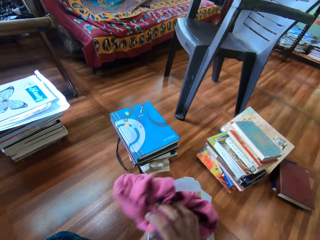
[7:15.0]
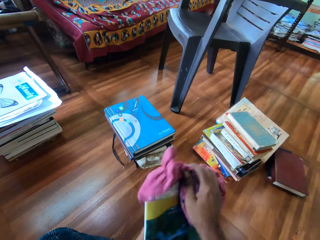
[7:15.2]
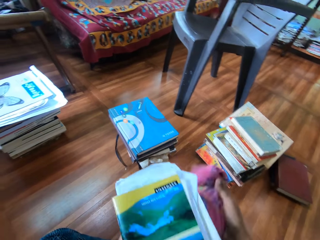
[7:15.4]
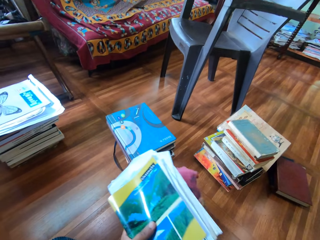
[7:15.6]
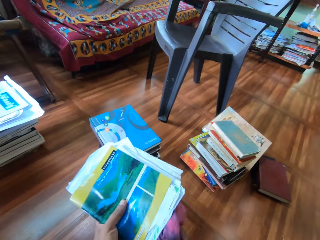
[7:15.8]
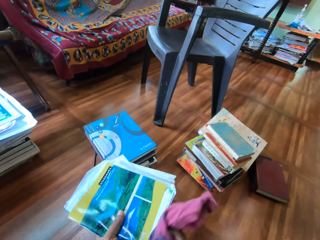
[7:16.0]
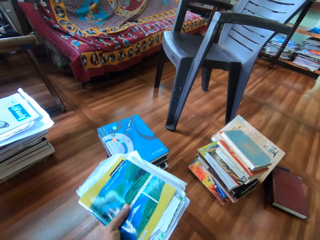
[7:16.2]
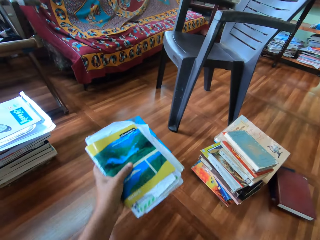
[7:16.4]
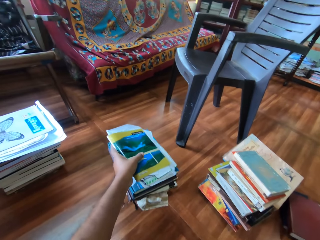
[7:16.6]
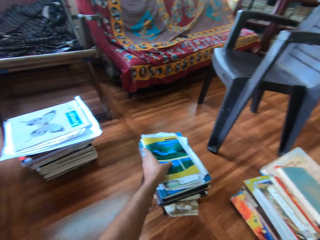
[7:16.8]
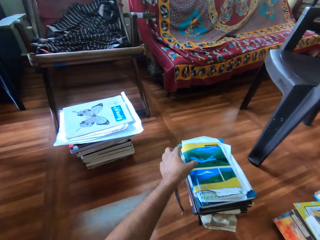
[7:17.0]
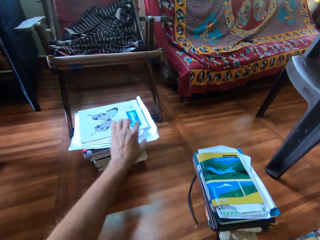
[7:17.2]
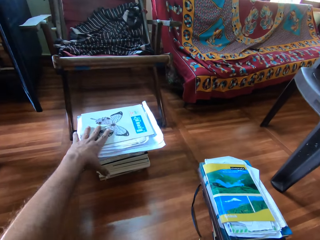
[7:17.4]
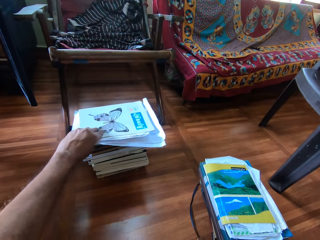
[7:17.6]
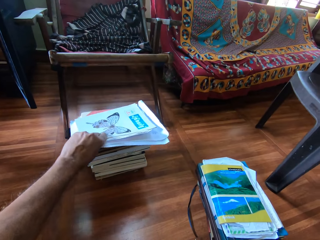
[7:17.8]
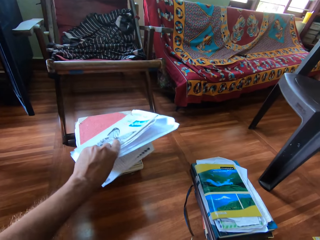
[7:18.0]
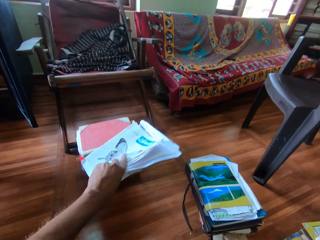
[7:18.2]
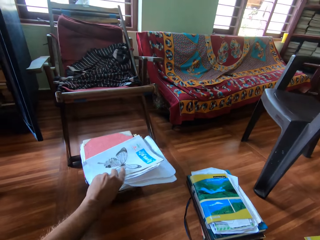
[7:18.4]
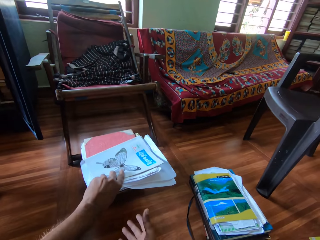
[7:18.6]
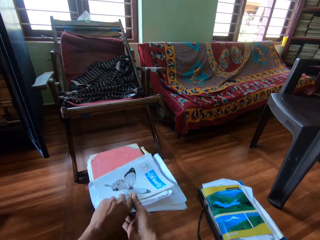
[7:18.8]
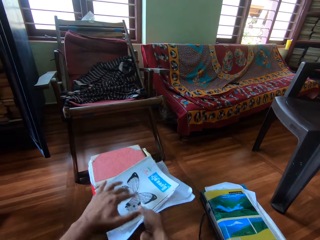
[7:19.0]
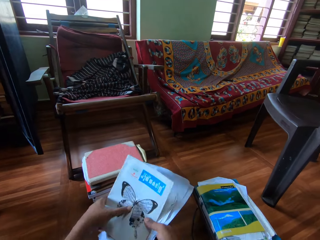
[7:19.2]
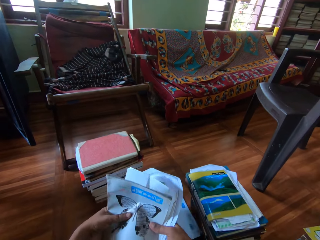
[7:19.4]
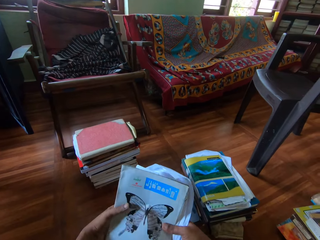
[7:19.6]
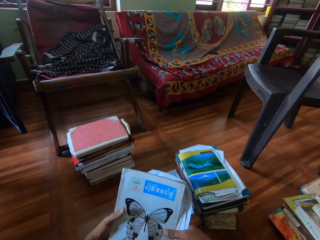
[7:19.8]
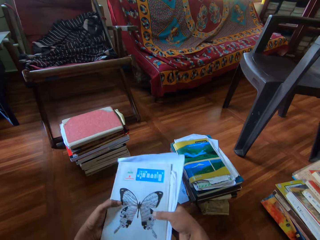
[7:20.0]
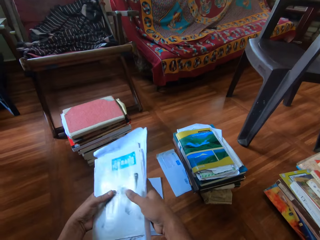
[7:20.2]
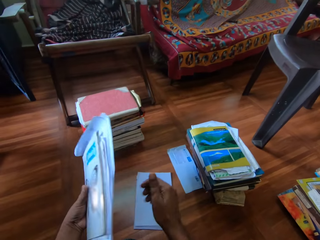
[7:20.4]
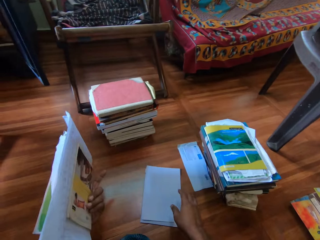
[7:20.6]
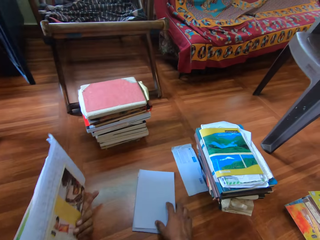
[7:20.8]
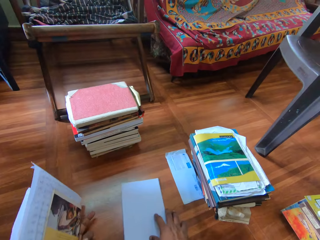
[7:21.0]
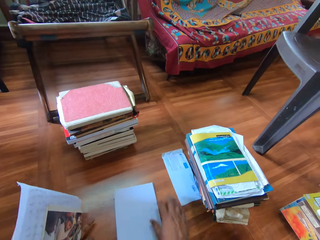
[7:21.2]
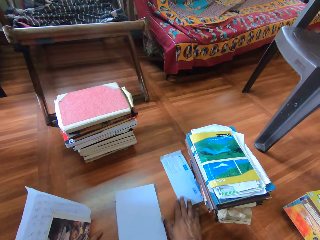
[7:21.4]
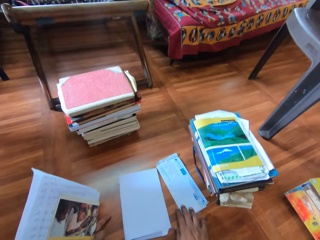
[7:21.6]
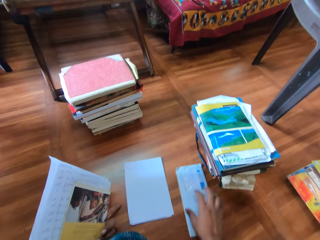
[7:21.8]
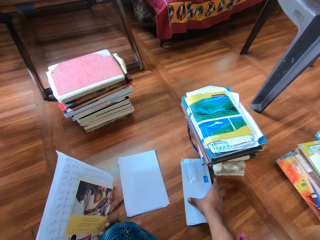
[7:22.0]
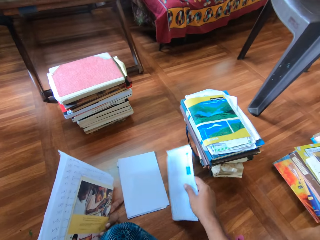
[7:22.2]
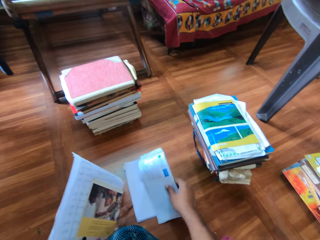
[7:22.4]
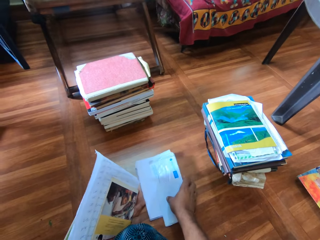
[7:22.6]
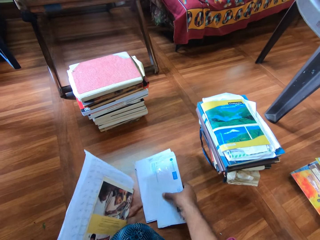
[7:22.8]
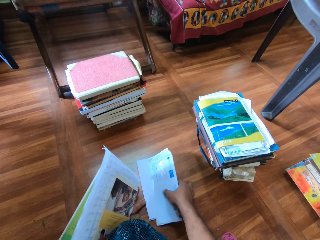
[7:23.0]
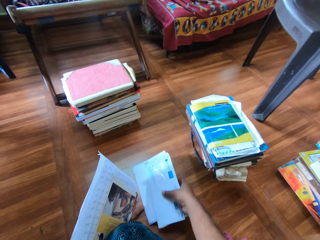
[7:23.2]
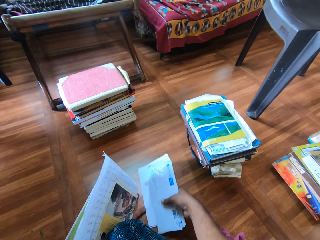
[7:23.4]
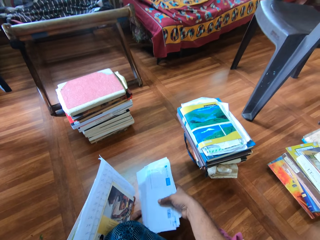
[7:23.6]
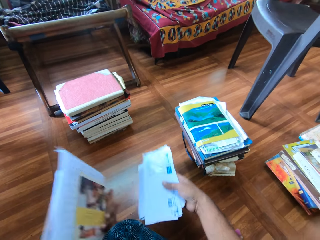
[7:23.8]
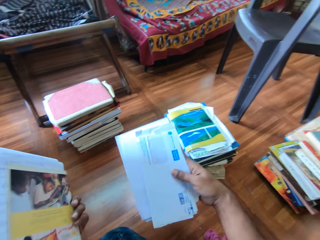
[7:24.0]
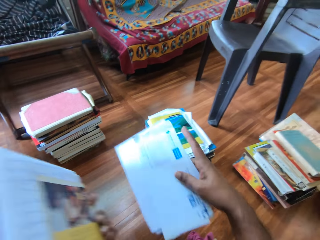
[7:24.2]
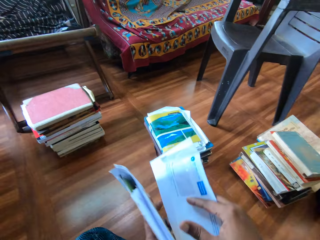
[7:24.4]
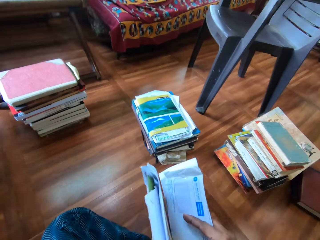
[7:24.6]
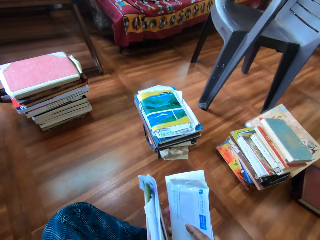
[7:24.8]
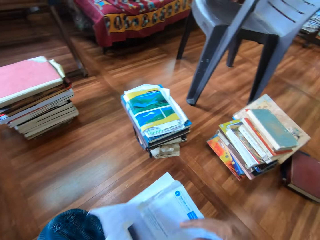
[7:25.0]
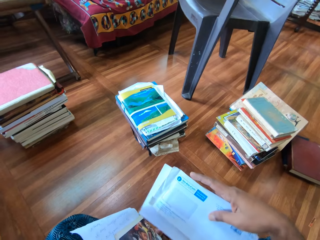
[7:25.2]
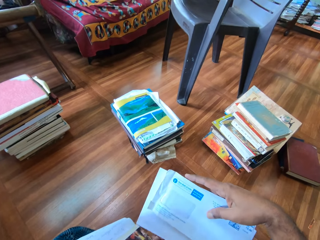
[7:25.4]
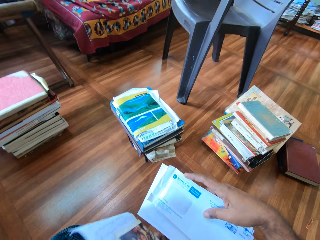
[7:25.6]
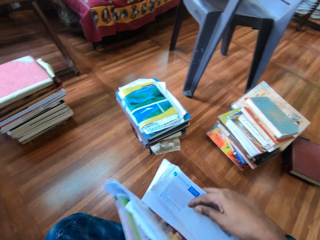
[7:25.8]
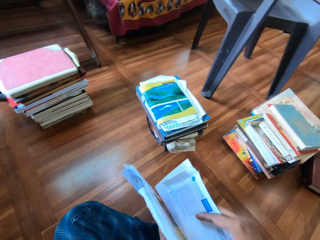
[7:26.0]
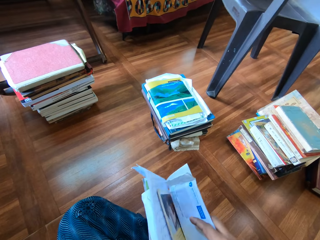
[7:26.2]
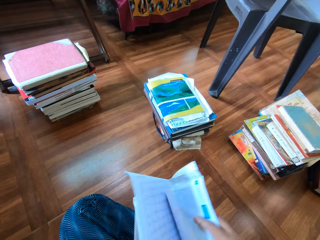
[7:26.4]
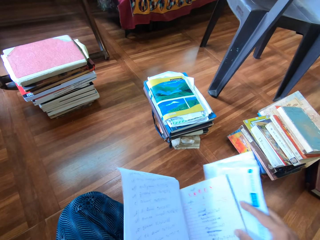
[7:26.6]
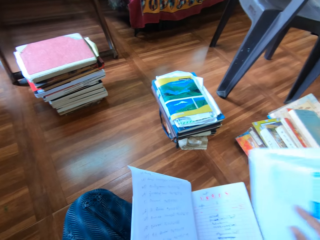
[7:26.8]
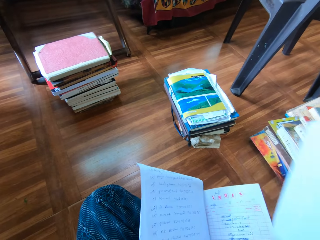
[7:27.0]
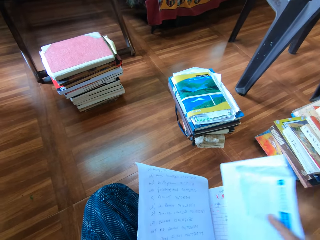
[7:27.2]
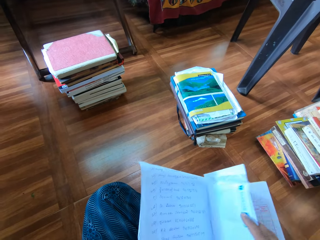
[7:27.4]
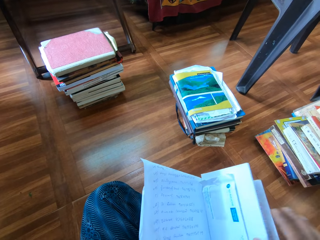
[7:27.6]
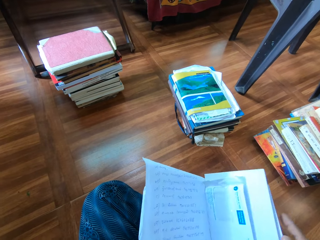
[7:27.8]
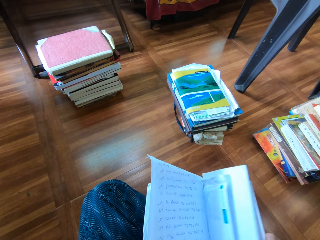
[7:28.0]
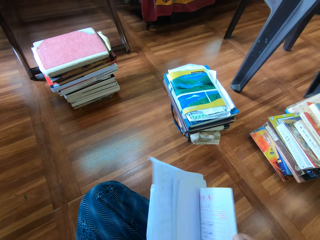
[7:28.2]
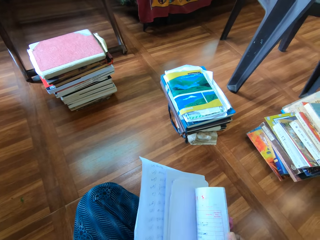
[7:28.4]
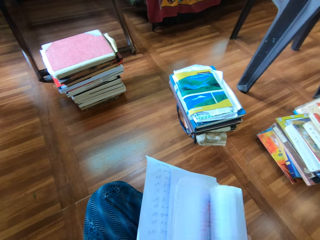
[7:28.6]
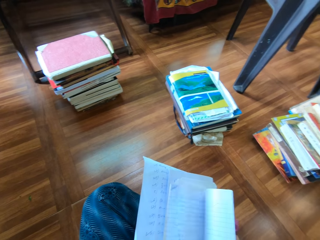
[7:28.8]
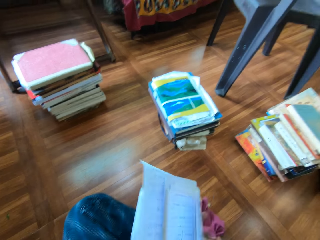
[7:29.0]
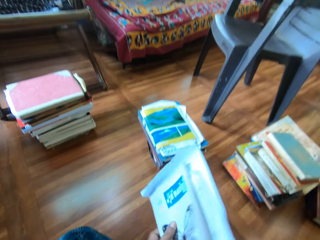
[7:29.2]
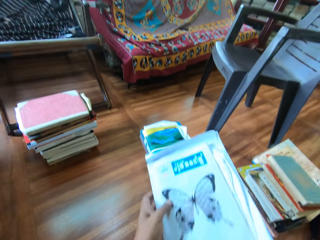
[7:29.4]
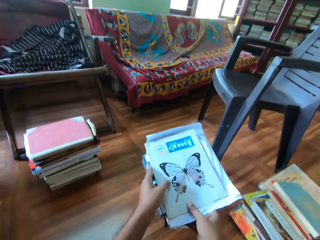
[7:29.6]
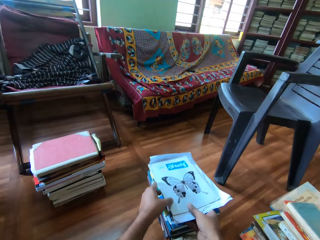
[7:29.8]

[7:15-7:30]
The camera wearer cleans the book with the cloth in his right hand. He drops the piece of cloth on the floor with his right hand. He drops the book on the pile of books with his left hand. He picks a book from the pile of books with his left hand. He holds the book with both hands. He moves a paper or envelope on the floor with his right hand. He picks the paper from the floor with his right hand. He picks the paper from the floor with his right hand again. He opens the book with his right hand. He looks at the envelopes. He drops the papers in the book with his right hand. He flips the pages of the book with his right hand.

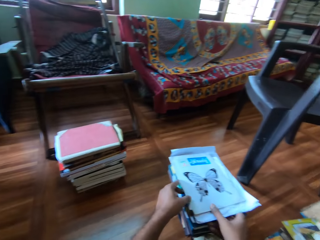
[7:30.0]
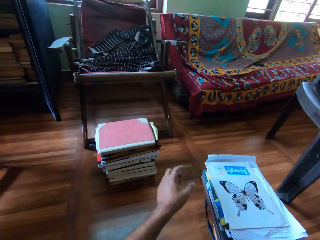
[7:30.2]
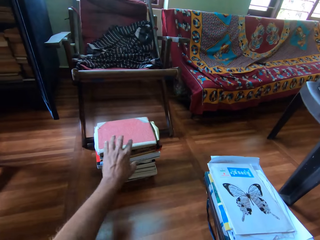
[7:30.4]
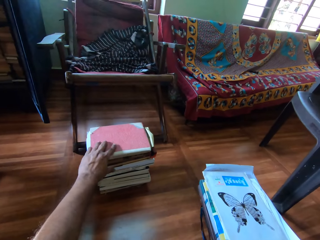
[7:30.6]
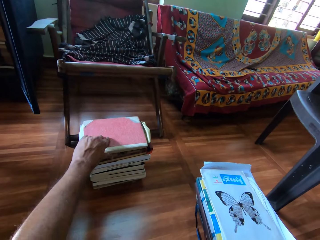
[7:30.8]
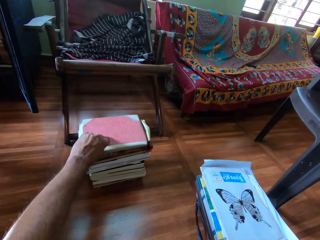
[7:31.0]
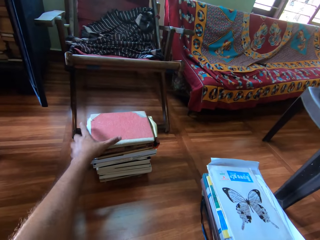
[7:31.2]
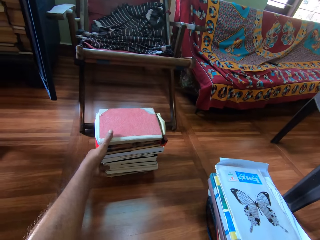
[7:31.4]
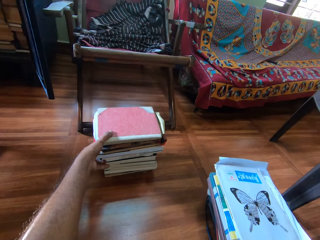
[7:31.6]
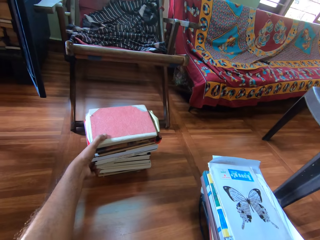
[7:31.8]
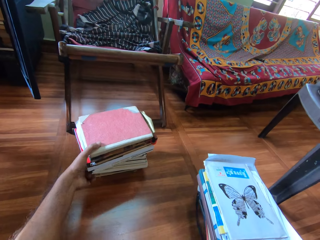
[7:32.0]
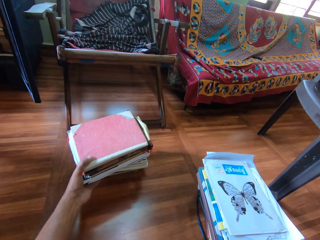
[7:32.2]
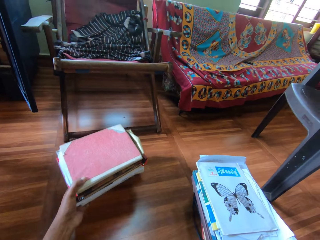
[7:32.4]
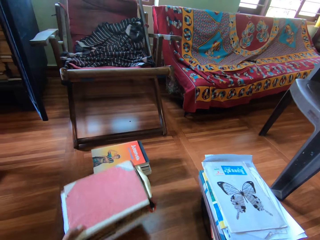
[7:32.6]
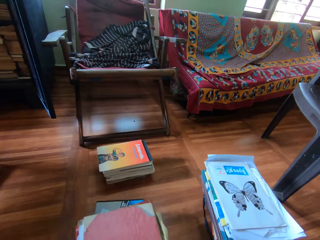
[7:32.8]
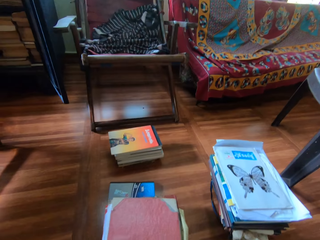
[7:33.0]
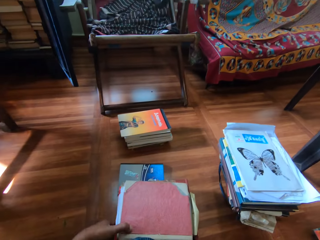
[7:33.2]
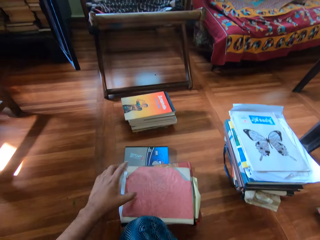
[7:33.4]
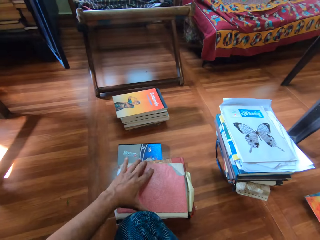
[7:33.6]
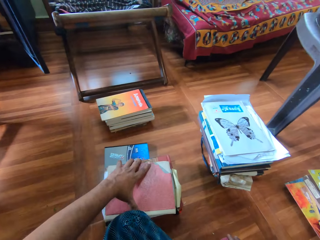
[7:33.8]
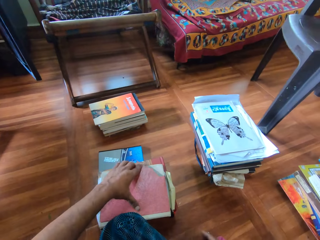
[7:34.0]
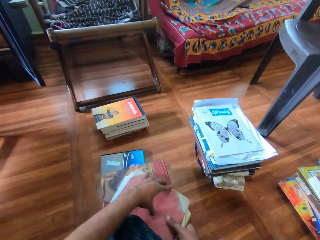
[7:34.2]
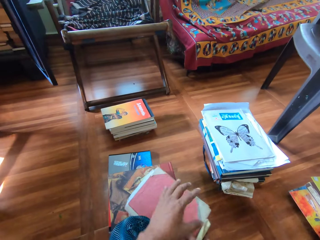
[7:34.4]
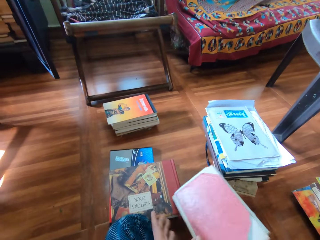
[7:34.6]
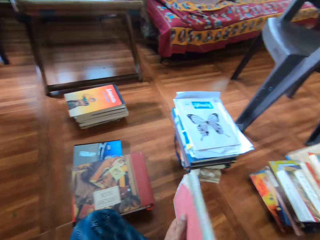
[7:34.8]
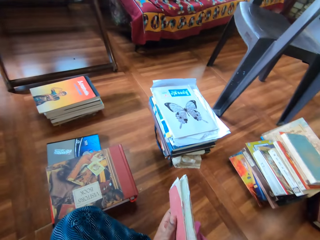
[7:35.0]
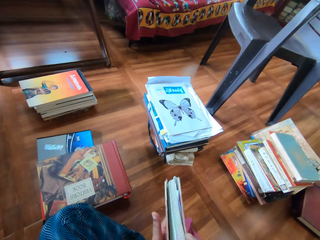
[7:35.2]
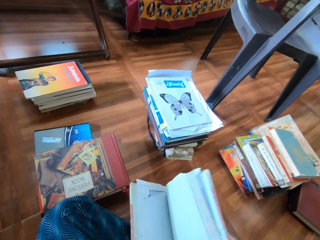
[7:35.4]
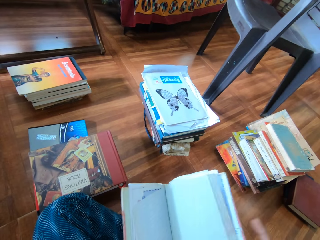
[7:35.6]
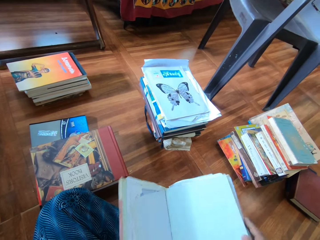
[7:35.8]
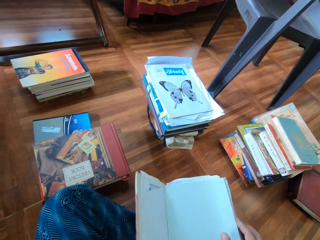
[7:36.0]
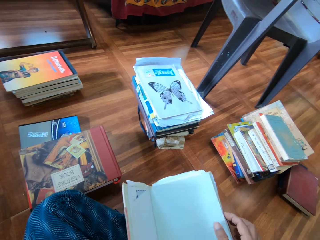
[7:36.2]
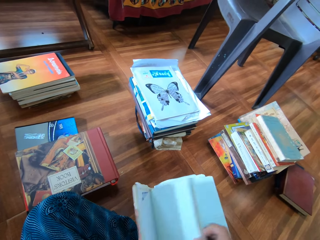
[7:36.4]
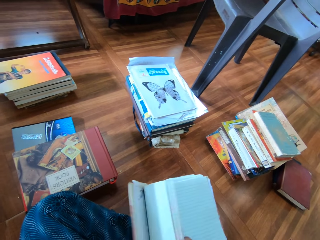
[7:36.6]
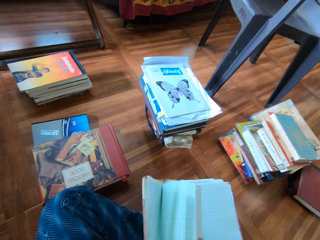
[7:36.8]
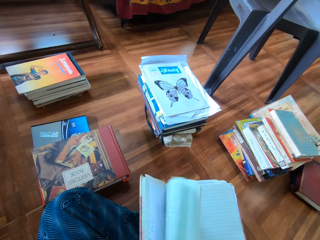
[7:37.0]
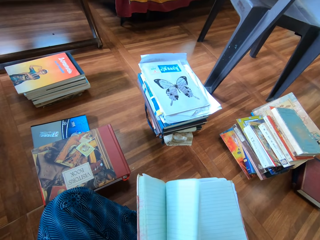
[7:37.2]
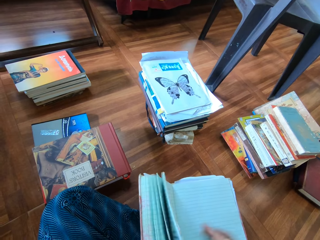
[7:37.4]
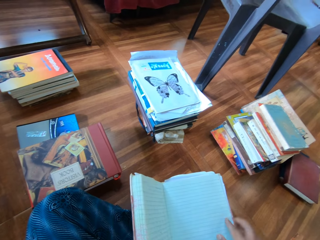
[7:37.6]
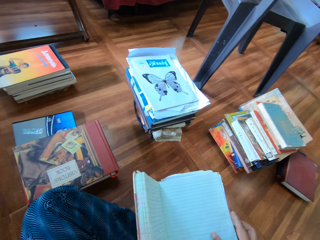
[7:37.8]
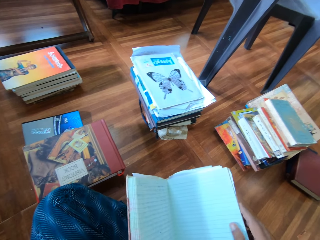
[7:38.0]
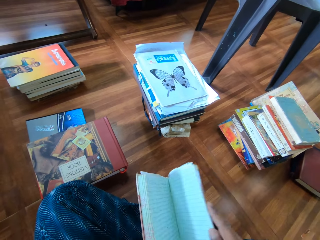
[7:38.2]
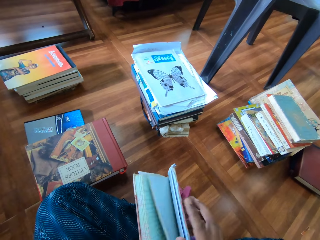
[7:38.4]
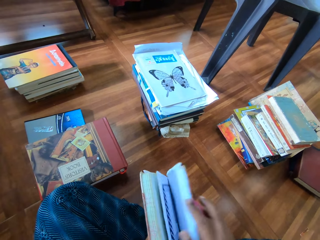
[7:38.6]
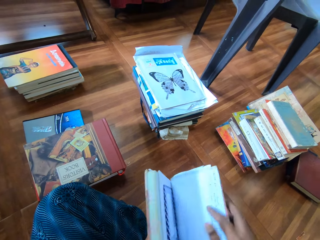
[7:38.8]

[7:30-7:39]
The camera wearer drops the book on the pile of books with both hands. He picks some books from the pile of books with his left hand. He drops the book on the floor with his left hand. He picks a book from the pile of books with his left hand. He holds the book with both hands. He opens the book. He flips the pages of the book with his right hand.
